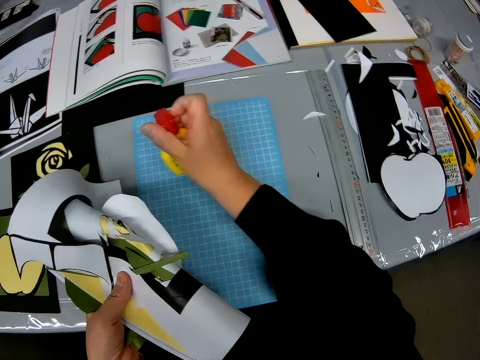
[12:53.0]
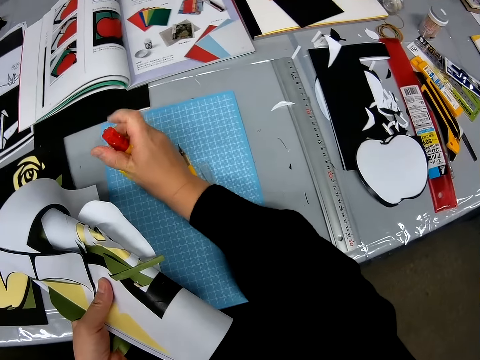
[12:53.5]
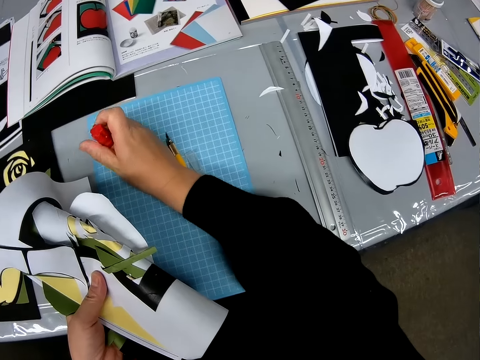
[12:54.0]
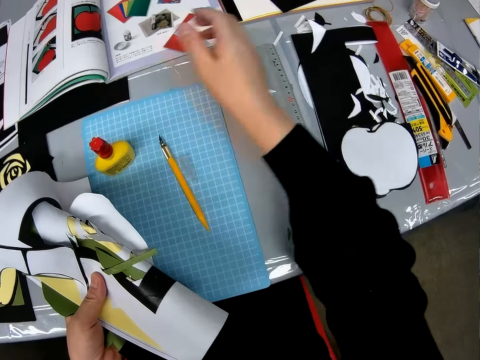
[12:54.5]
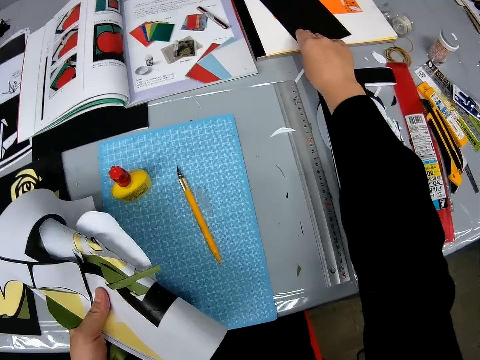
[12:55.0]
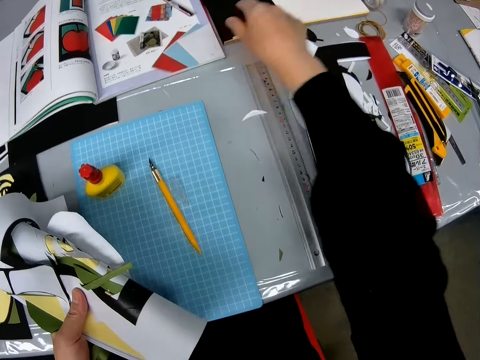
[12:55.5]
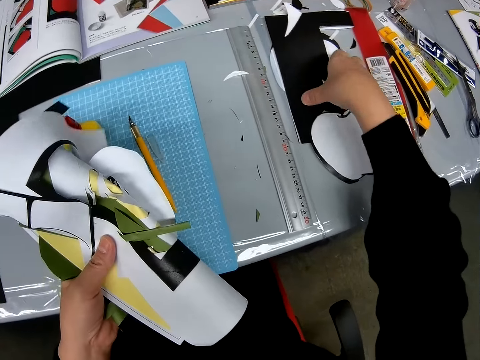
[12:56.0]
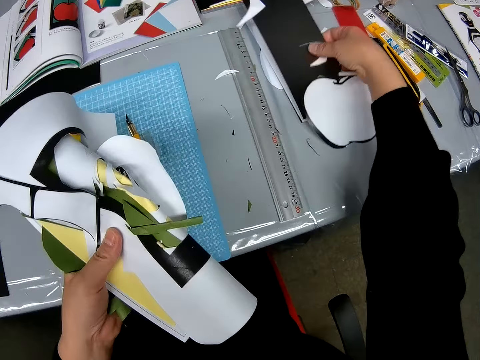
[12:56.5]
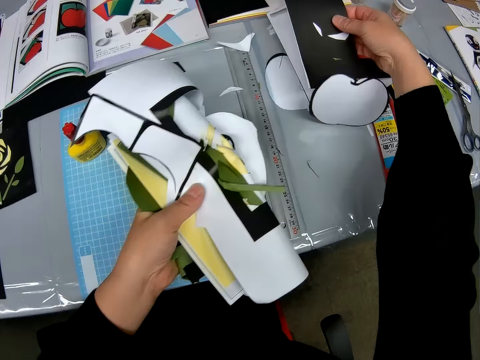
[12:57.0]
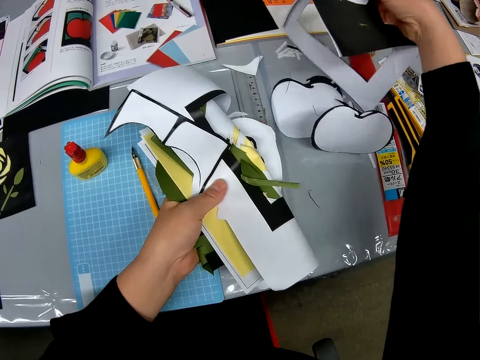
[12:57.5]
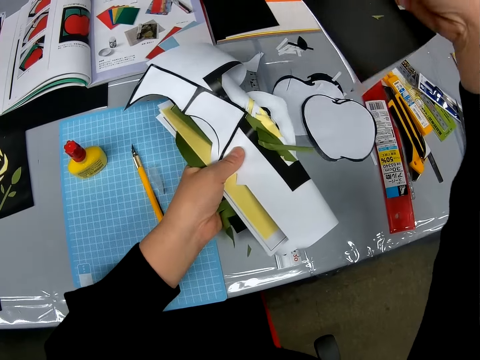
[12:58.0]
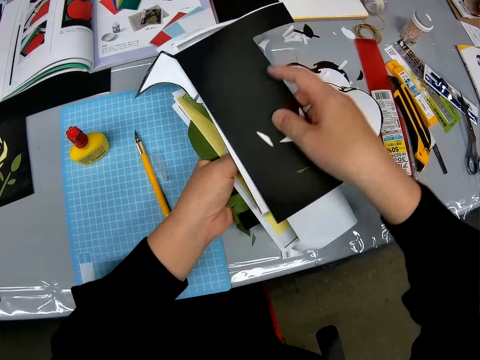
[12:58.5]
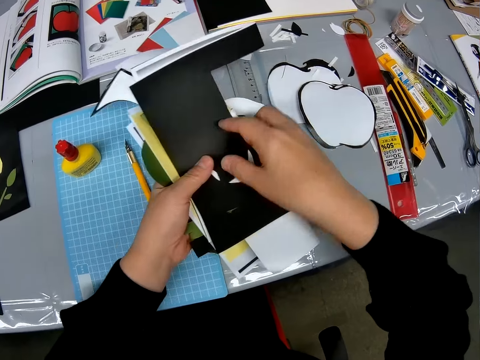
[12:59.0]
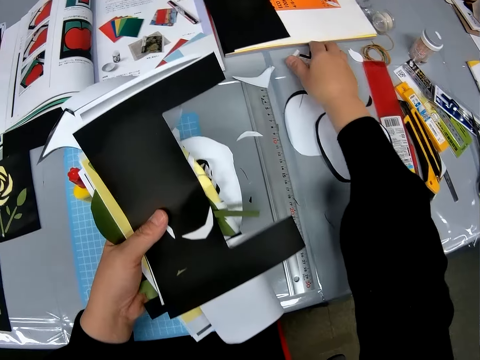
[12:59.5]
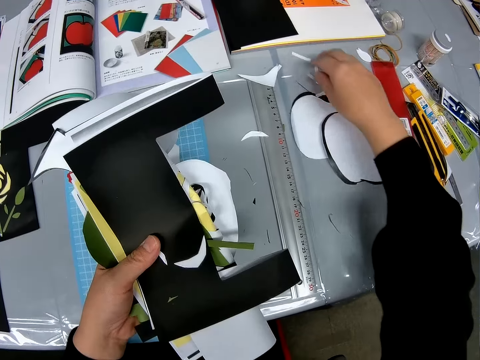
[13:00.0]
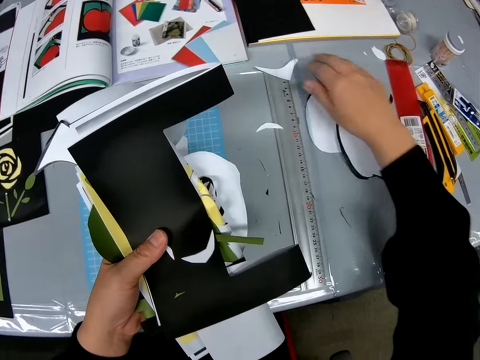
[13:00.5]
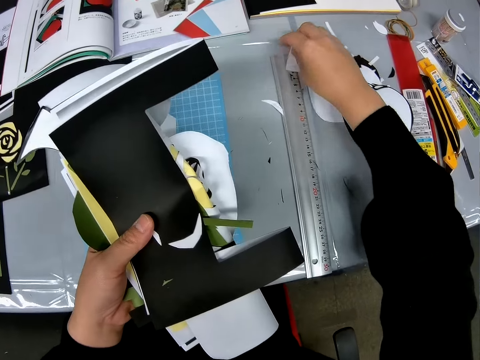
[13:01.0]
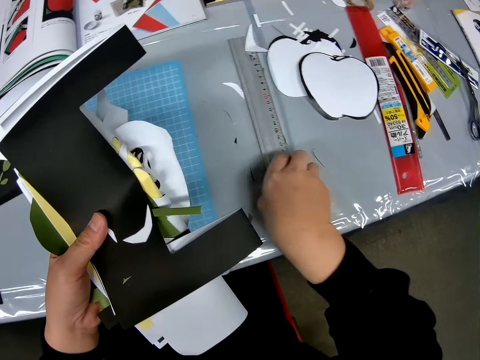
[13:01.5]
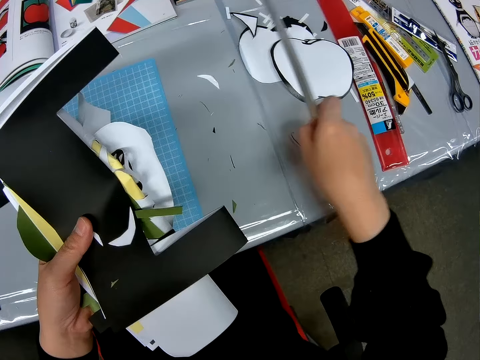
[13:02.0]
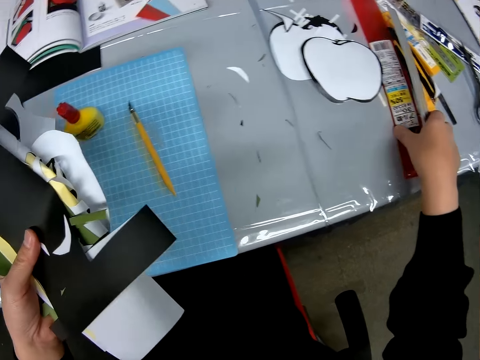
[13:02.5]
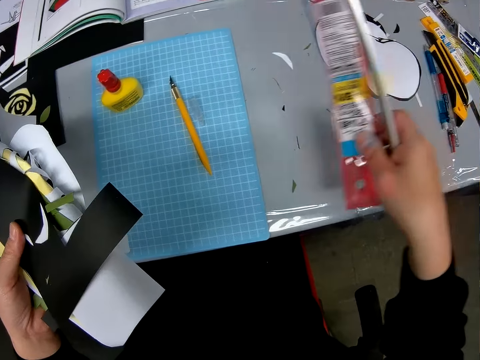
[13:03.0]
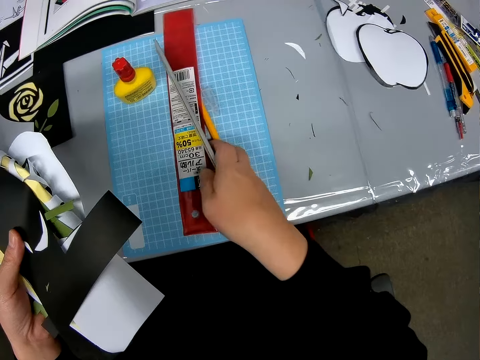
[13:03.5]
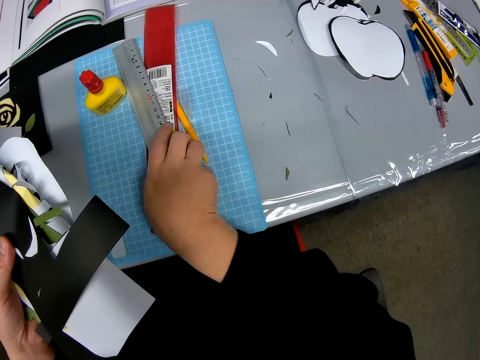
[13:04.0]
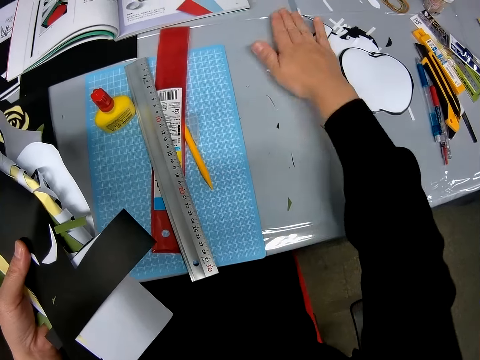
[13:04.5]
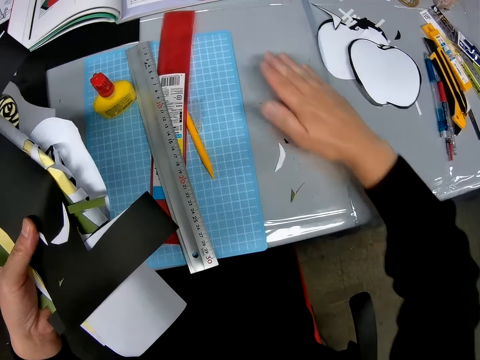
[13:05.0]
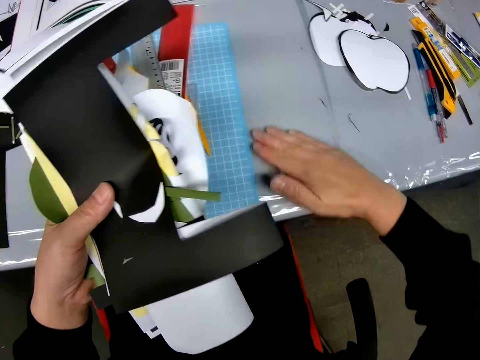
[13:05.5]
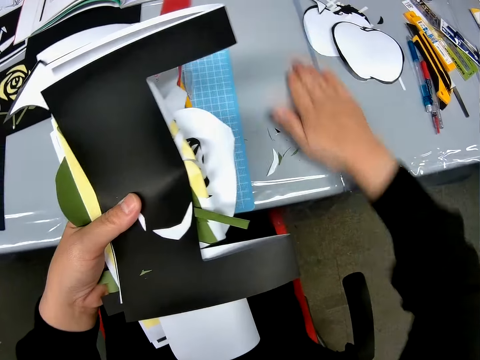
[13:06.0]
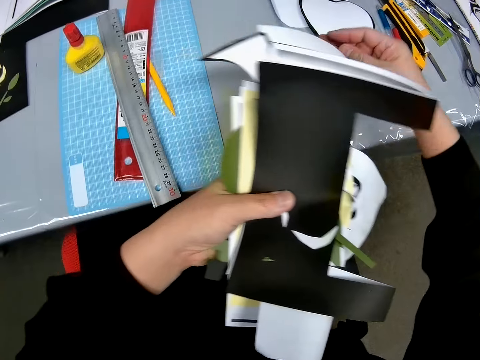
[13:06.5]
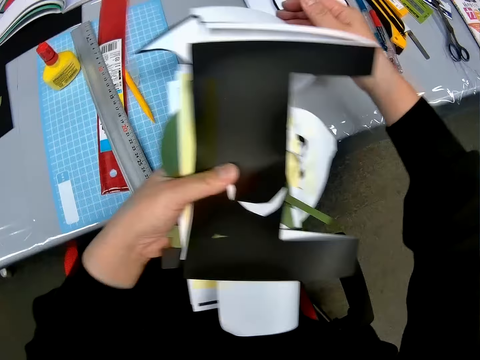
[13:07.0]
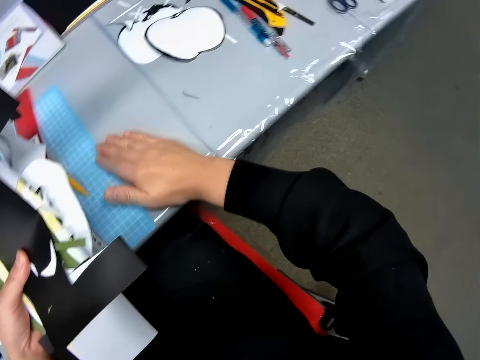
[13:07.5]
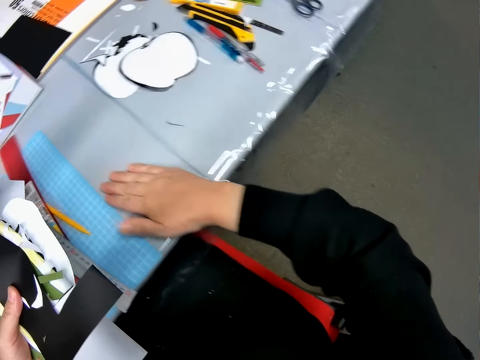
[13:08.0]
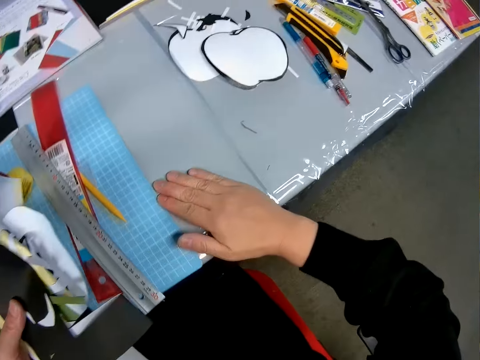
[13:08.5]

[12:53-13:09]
The camera wearer tightens the cap of the glue container with his right hand. He drops the glue container. He adjusts a black sheet on a book. He moves a paper craft from the table. He continues to pack some pieces of sheets from the table. He picks pieces of paper crafts from the table. He moves a ruler and its pack on the table. He picks a crafting material from the table and puts the crafting material on the cutting mat. He continues to pack some pieces of sheets from the table. He cleans the table.

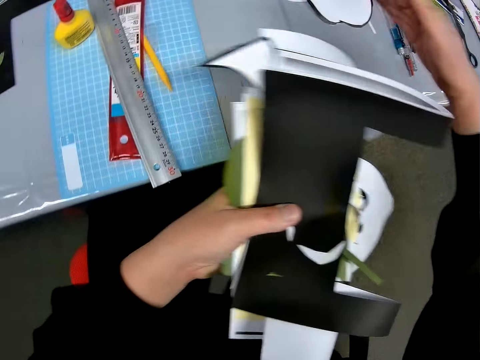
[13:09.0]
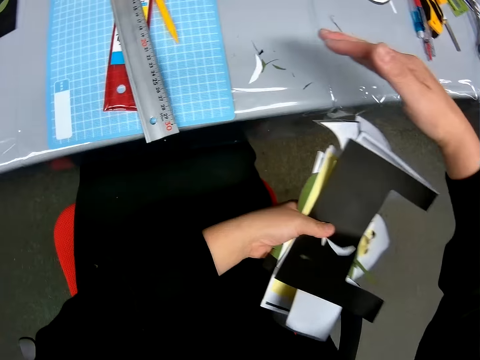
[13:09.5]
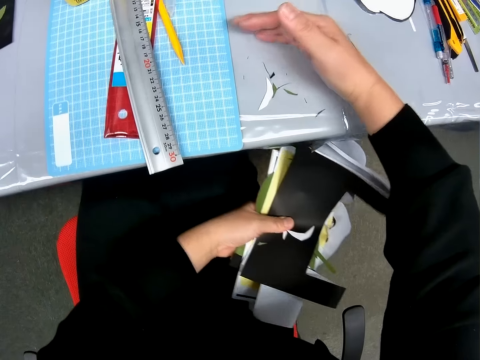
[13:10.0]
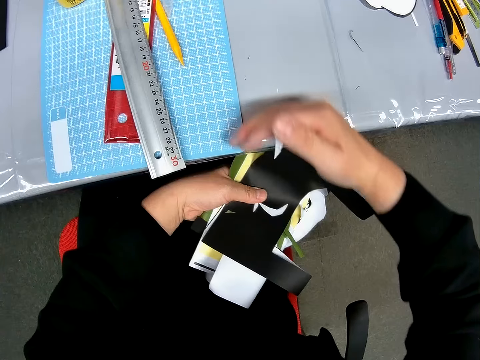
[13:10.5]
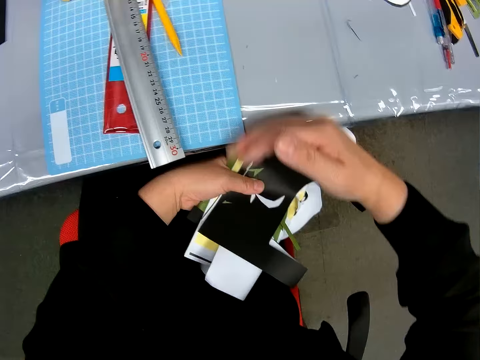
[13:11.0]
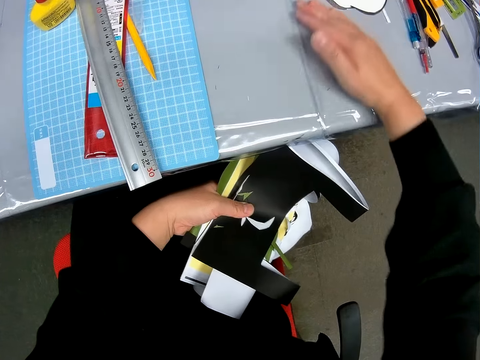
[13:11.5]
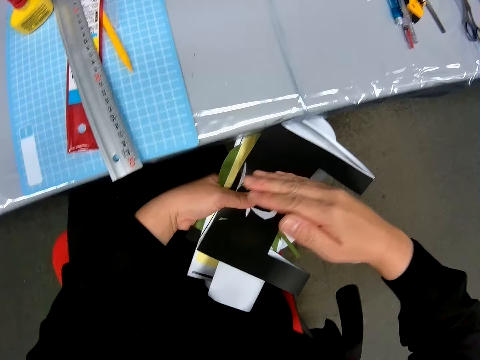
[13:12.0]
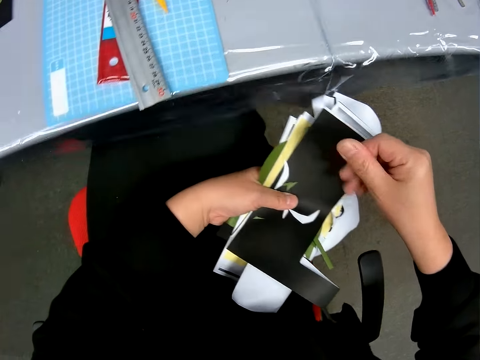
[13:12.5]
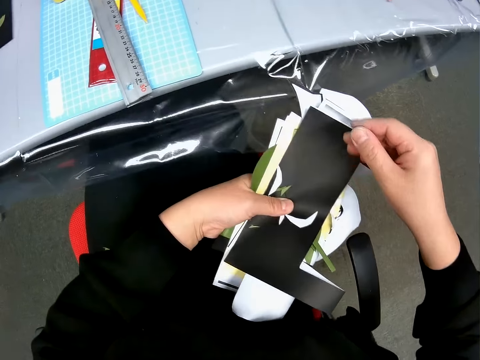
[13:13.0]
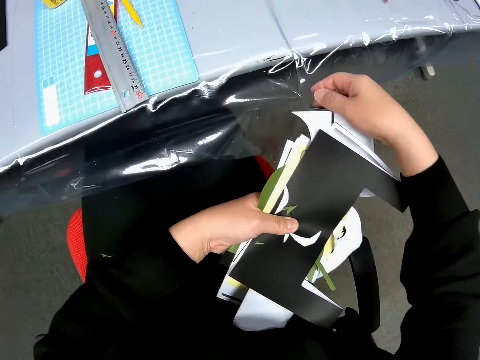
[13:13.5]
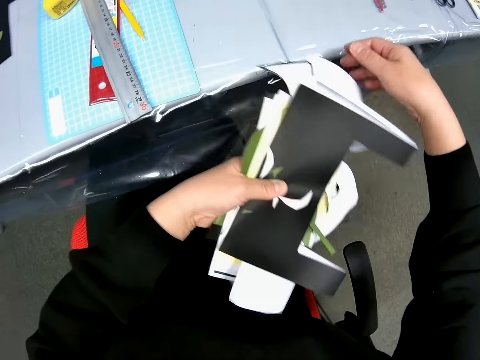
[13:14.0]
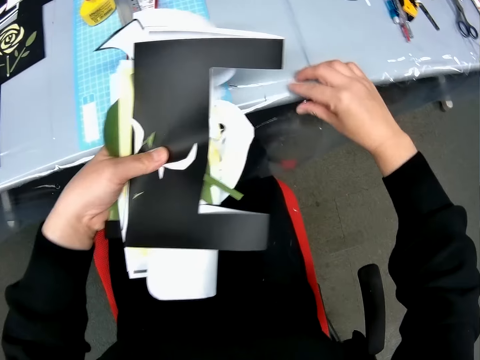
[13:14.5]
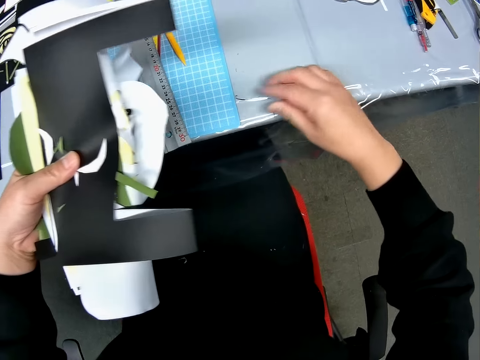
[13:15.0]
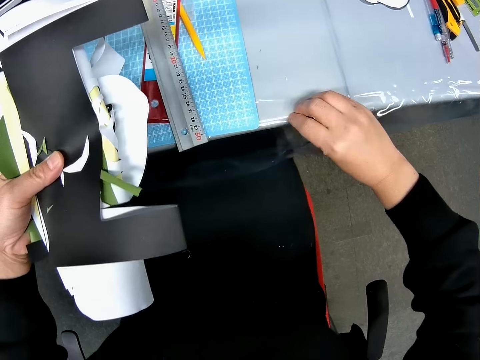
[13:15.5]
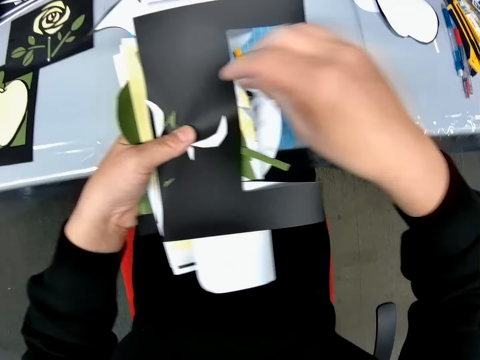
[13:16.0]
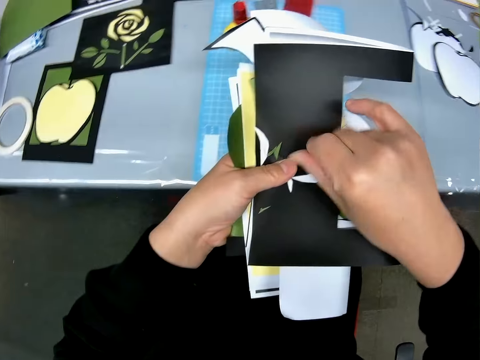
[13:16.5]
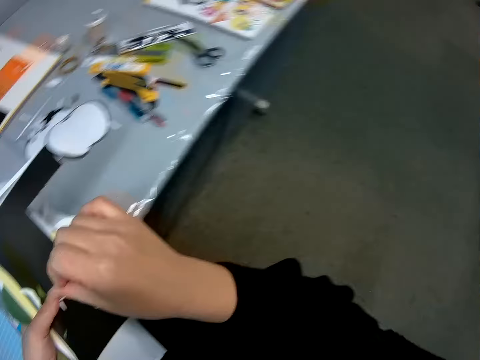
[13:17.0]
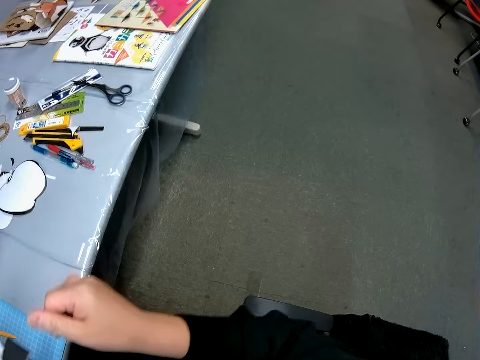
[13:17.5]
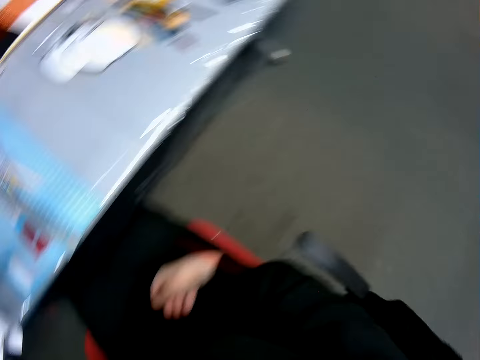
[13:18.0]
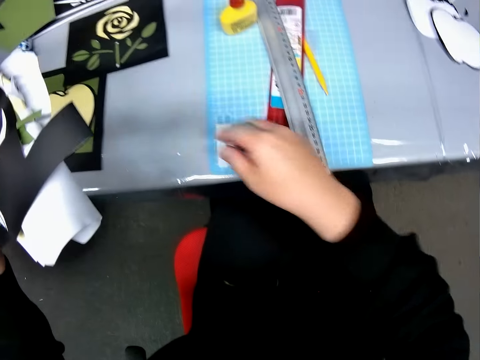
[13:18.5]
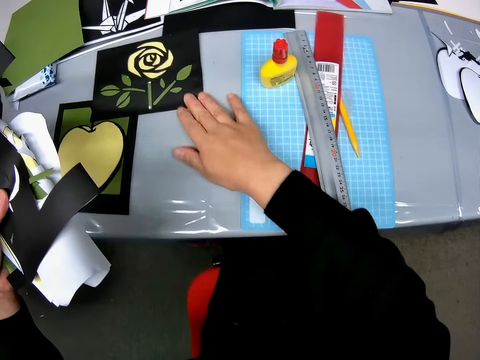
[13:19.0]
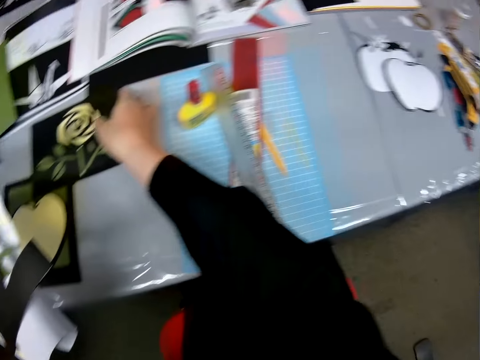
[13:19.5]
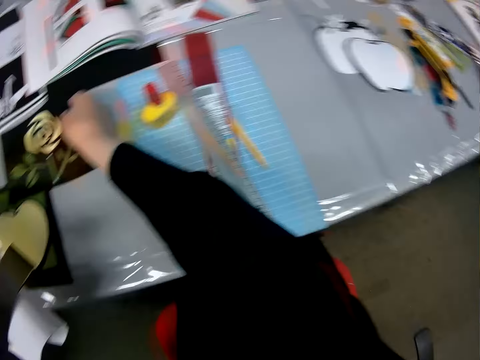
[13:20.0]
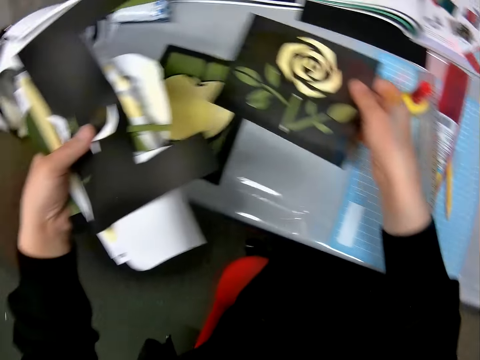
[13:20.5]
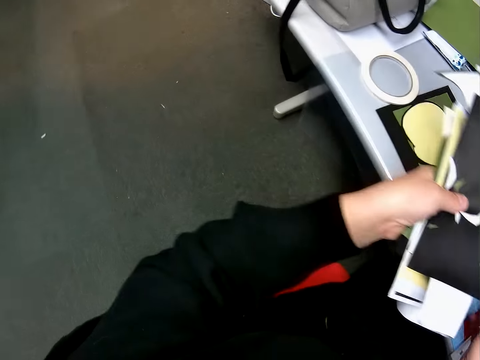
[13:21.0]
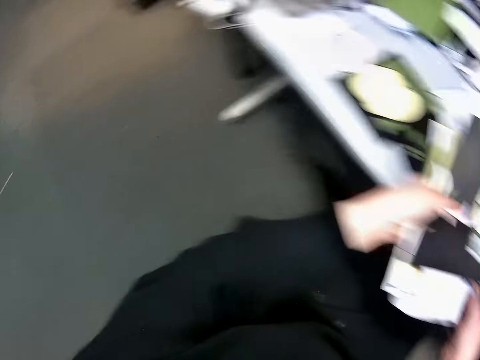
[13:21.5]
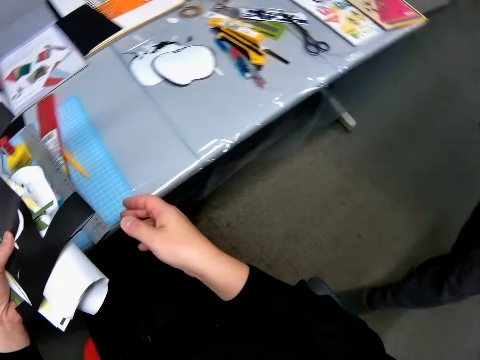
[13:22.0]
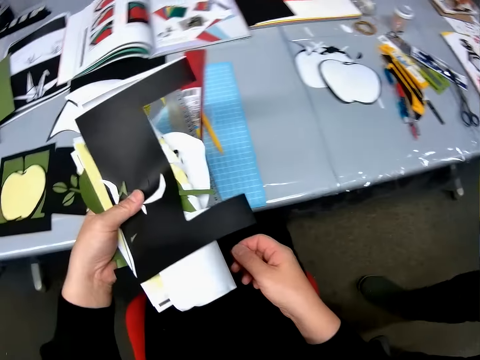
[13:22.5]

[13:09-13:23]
The camera wearer interacts with a man. The camera wearer picks a paper craft from the table.
